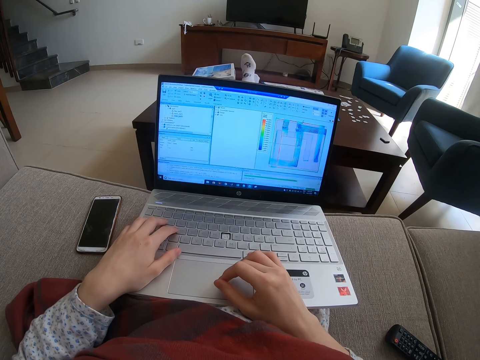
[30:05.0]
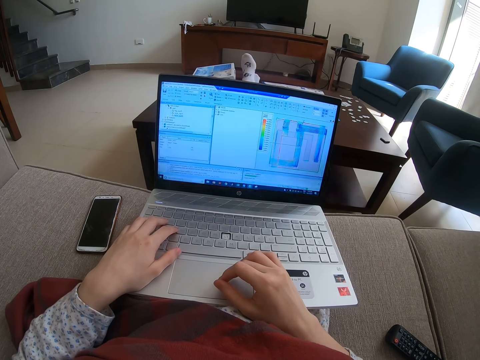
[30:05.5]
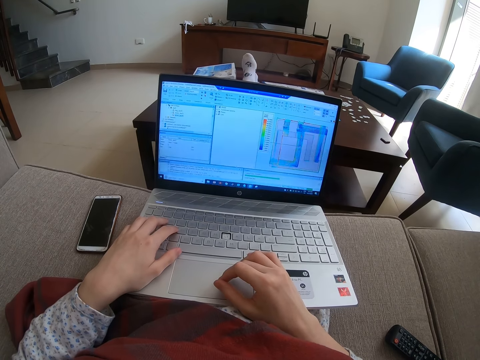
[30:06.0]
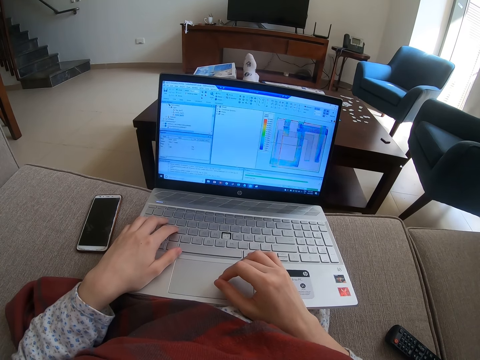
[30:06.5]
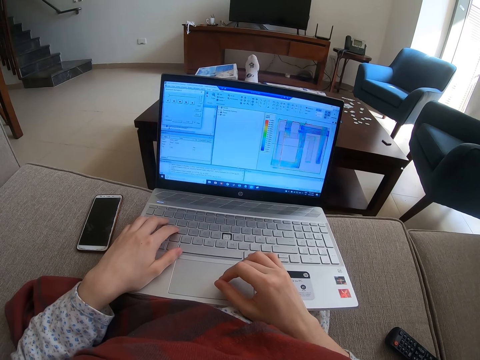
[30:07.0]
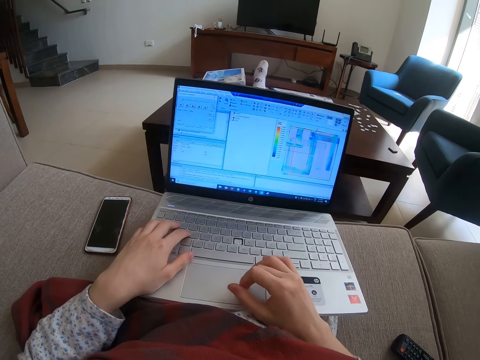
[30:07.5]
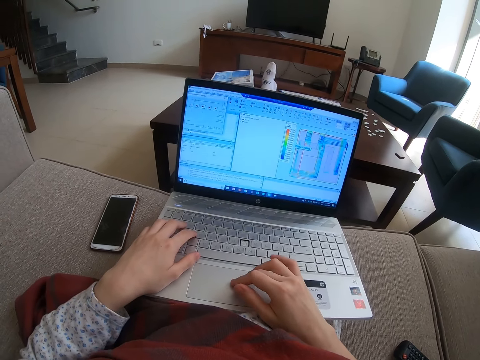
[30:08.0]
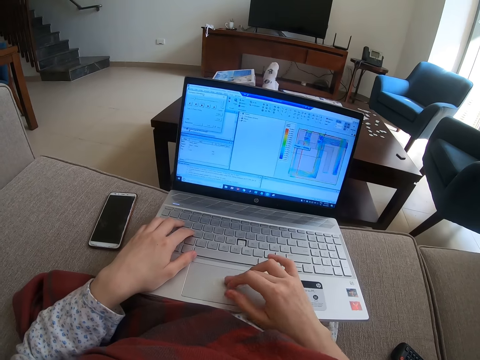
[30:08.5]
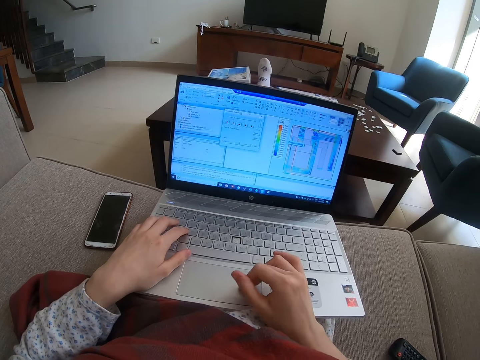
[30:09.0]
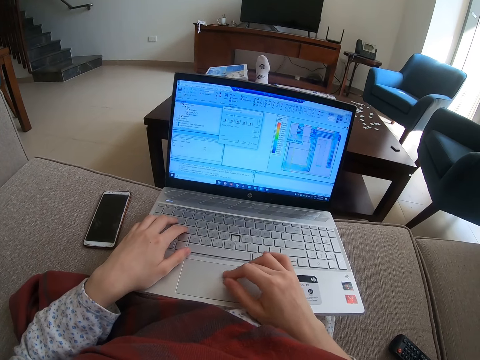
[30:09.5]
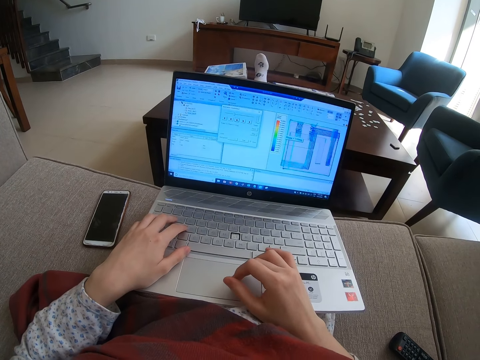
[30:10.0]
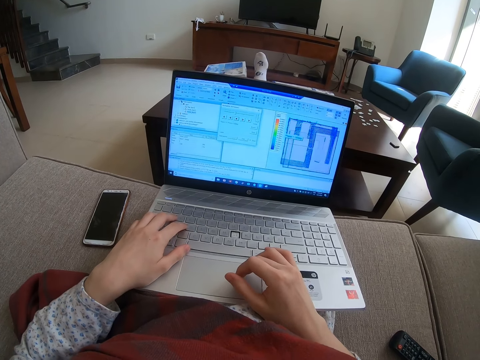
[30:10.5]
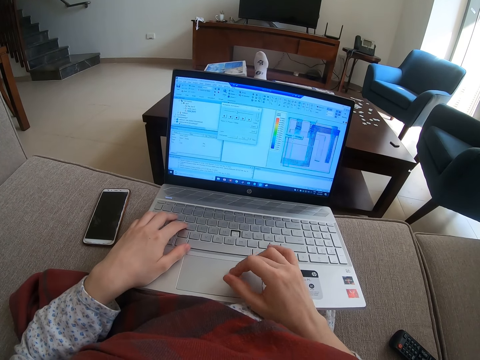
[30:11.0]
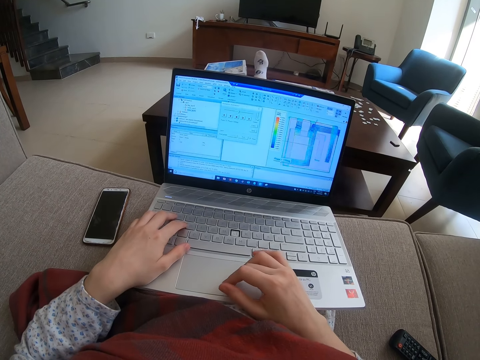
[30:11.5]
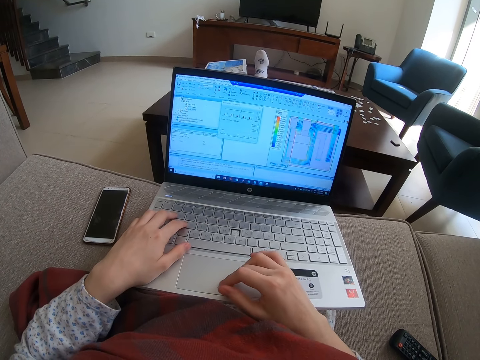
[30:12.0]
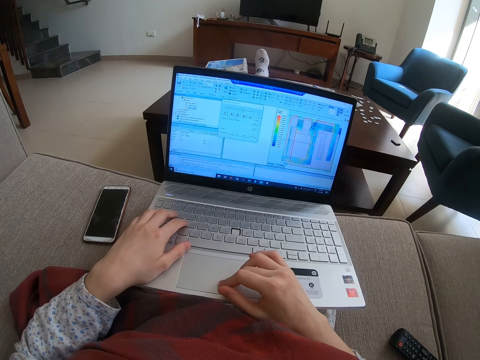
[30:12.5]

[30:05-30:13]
The camera wearer uses the laptop.

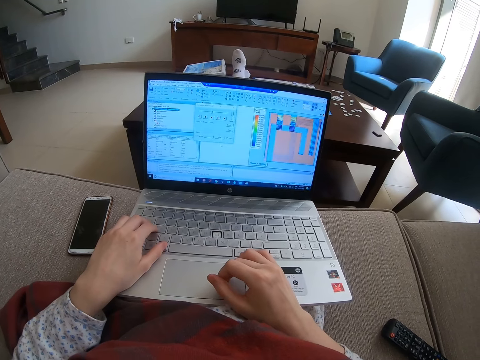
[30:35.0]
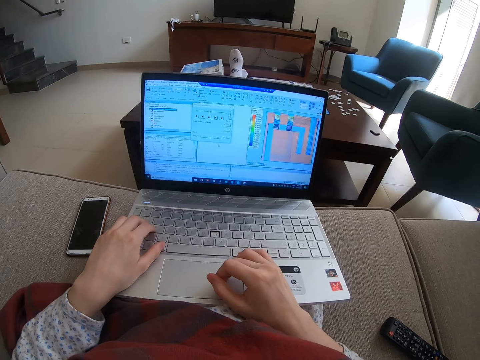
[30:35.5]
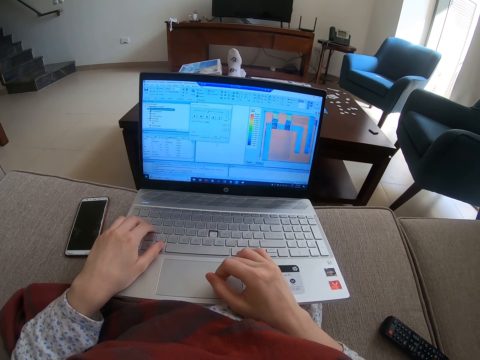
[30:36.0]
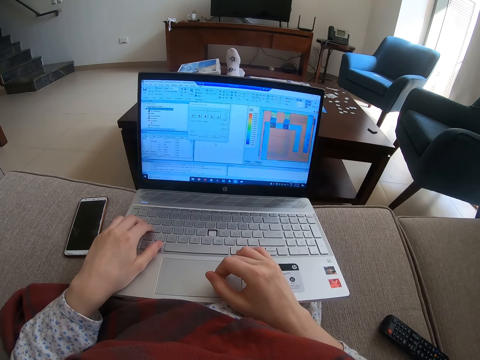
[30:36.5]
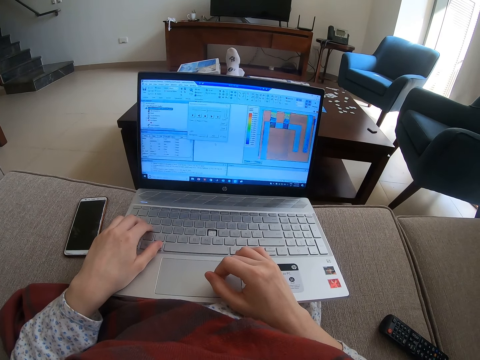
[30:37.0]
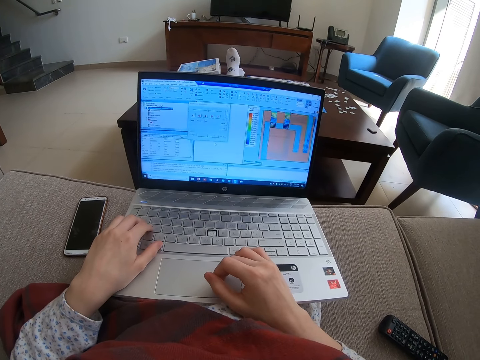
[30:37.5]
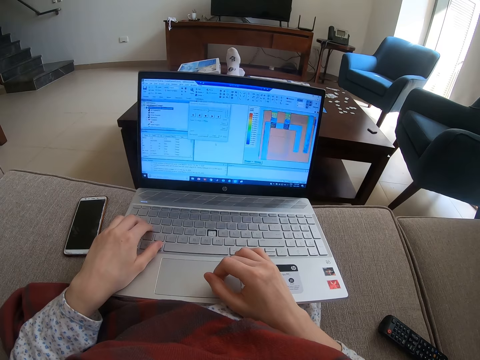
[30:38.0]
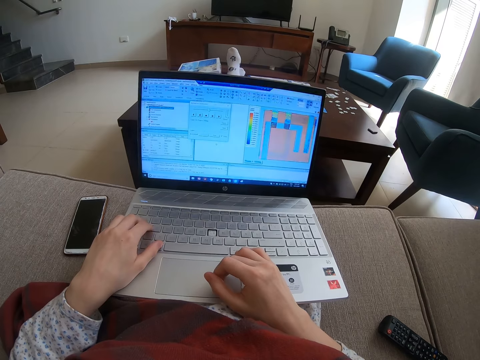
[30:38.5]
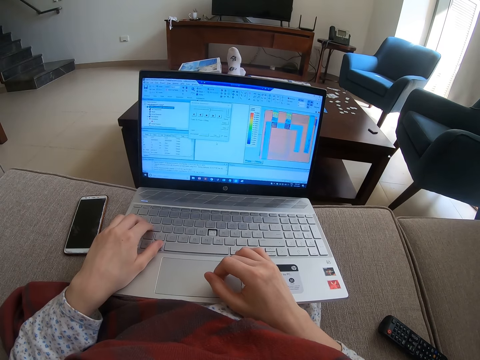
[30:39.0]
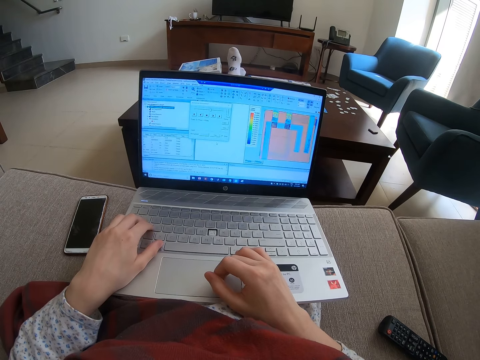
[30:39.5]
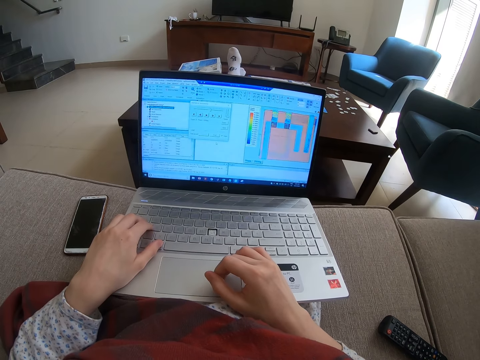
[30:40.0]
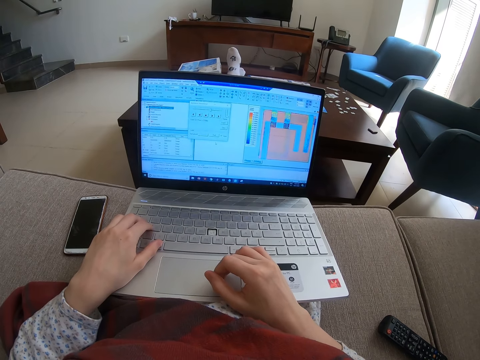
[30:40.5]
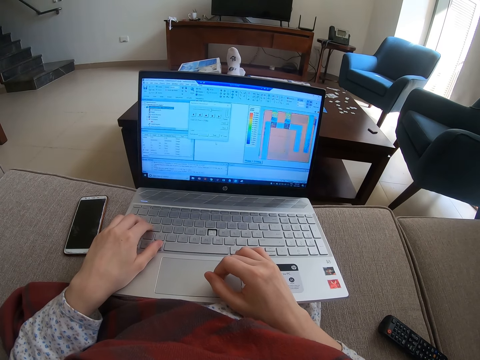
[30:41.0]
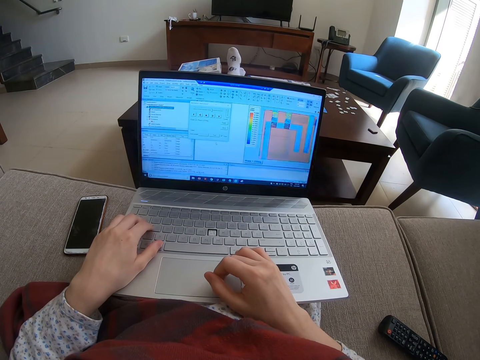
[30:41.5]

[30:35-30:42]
The camera wearer looks at the laptop.

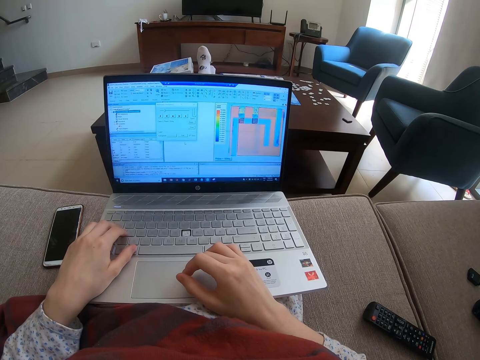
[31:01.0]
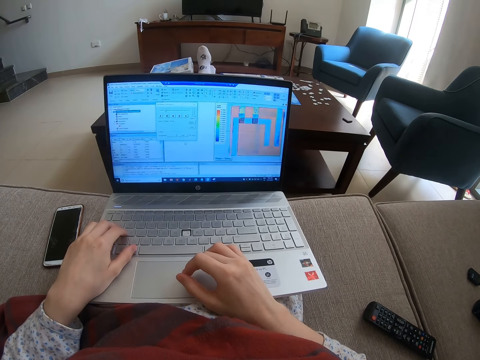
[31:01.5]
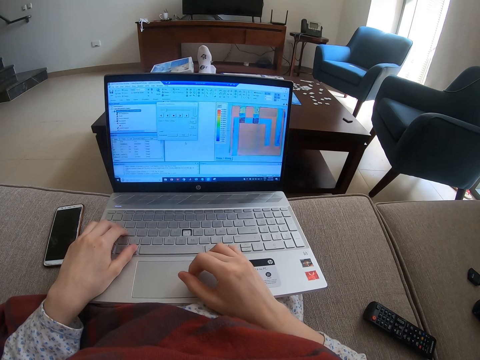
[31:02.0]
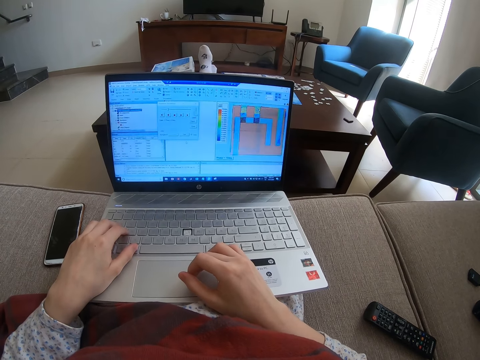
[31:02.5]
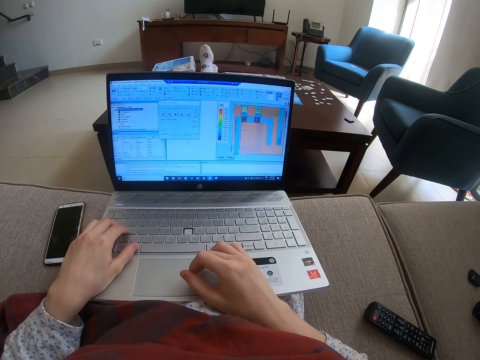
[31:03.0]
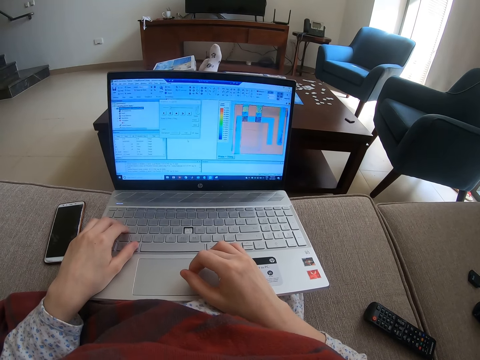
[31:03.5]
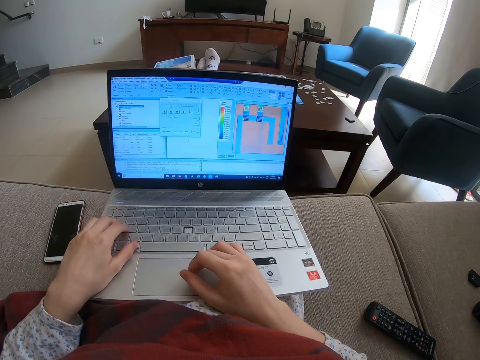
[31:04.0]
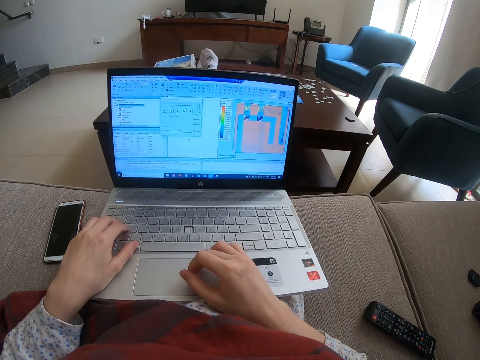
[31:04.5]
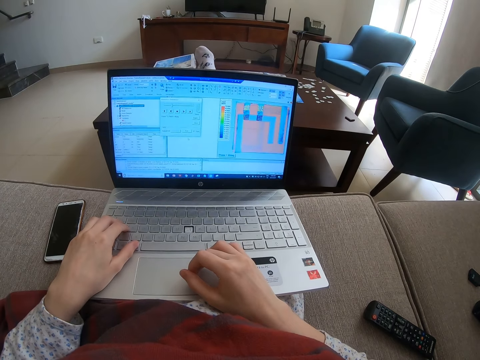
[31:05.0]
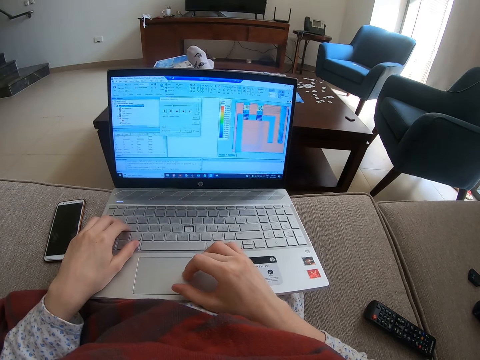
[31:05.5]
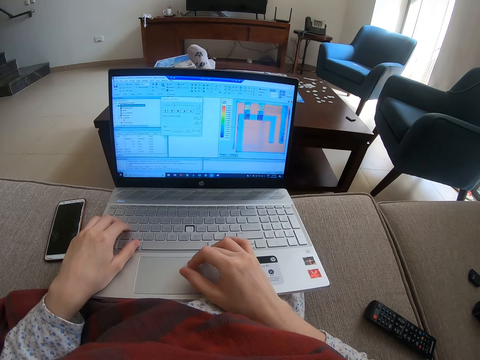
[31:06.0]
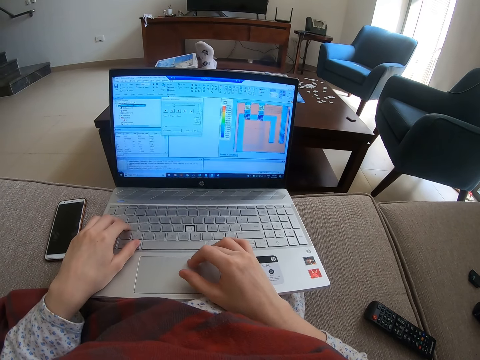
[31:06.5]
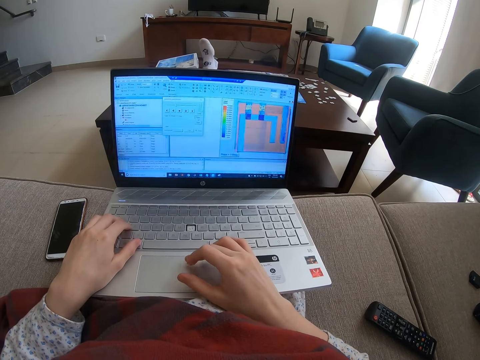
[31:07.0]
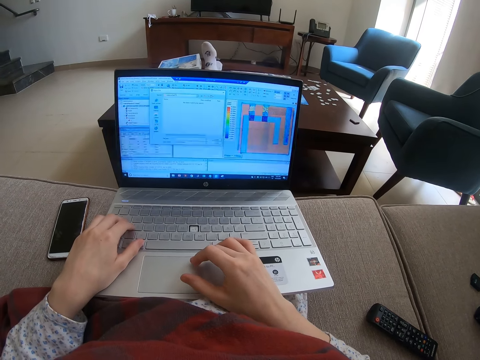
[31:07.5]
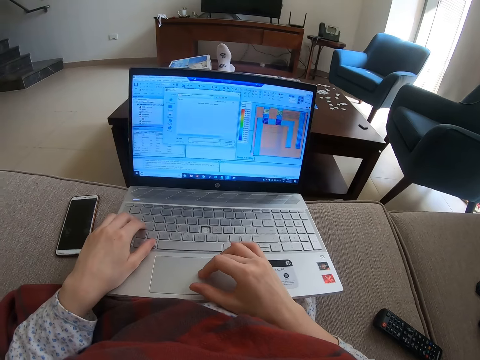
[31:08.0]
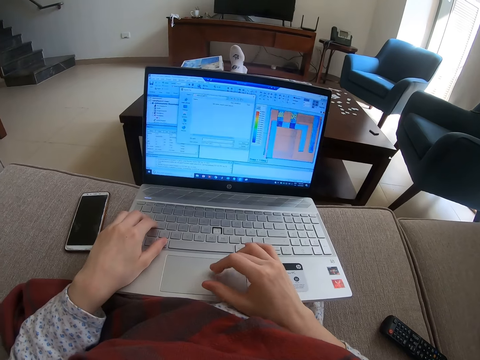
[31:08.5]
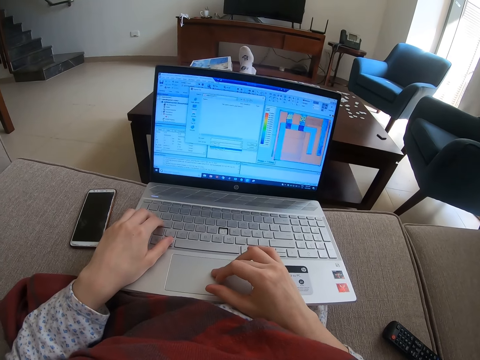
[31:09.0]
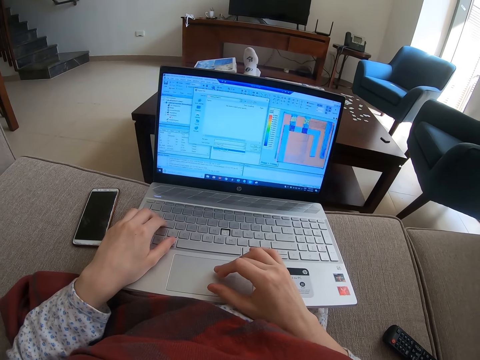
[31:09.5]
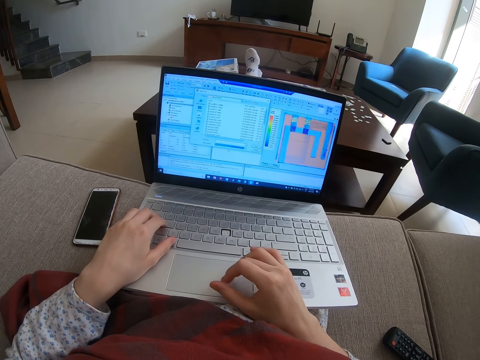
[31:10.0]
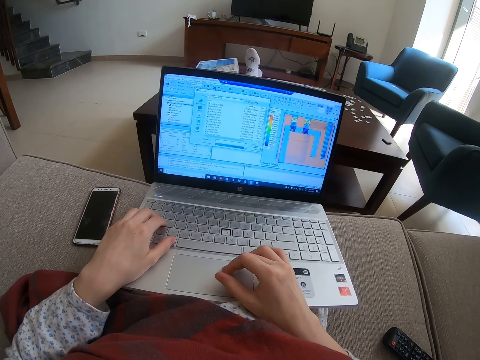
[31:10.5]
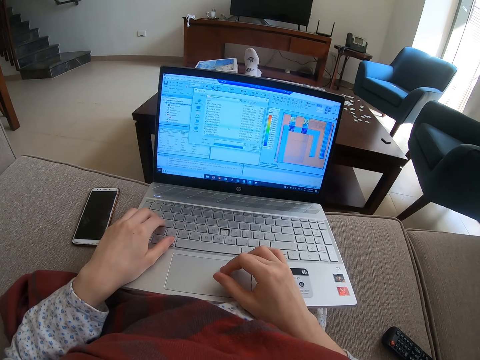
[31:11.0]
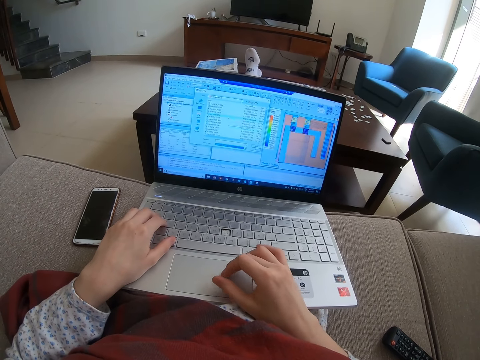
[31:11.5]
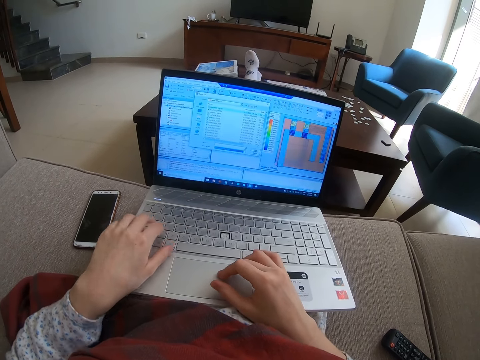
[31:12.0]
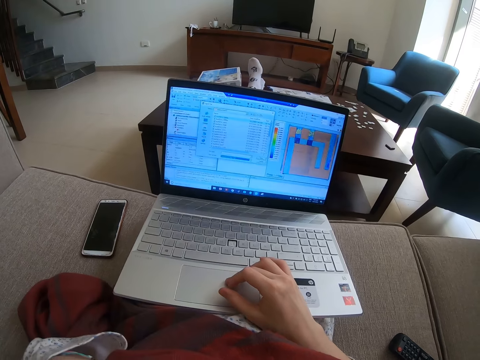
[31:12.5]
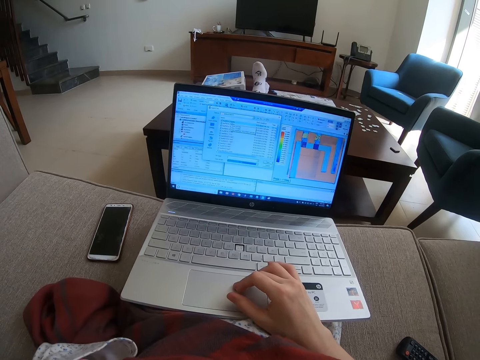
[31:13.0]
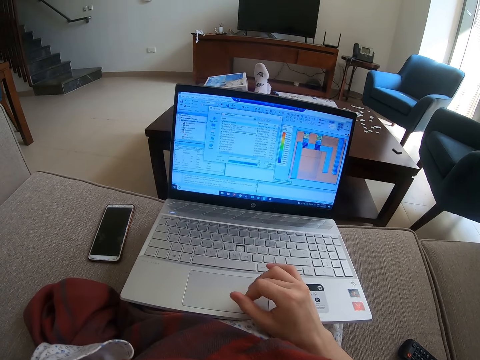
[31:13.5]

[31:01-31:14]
The camera wearer uses the laptop. They touch something.
